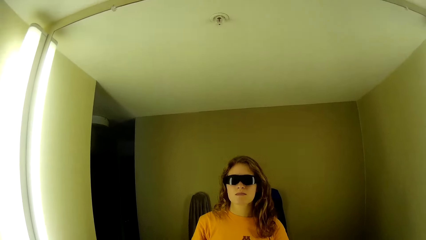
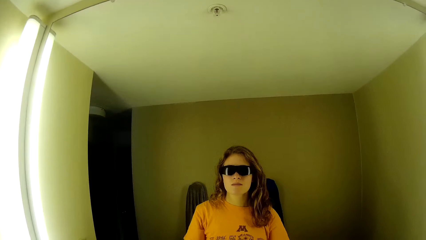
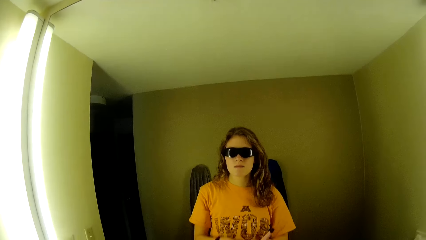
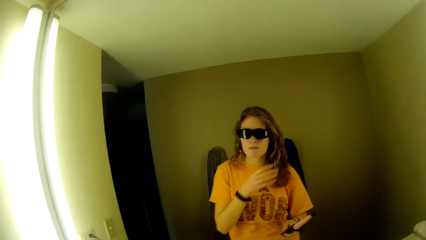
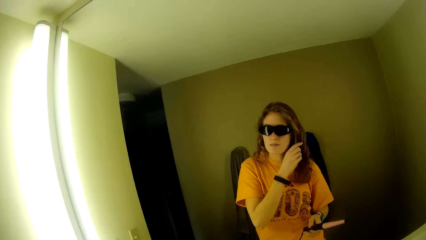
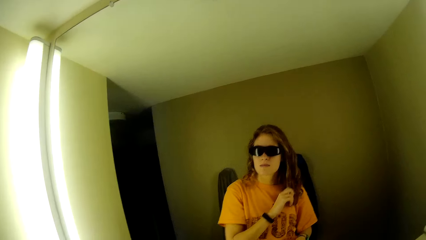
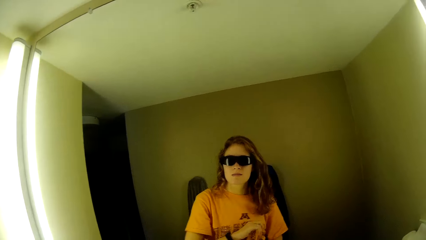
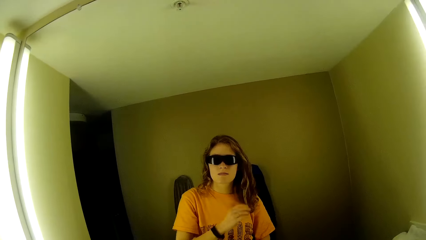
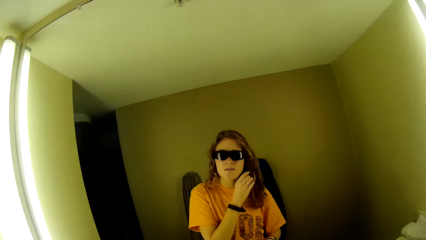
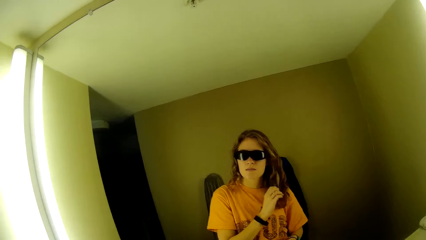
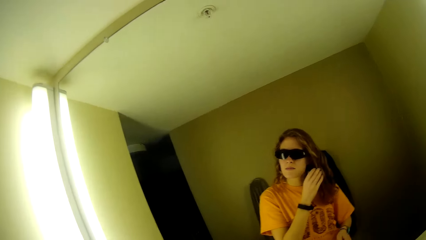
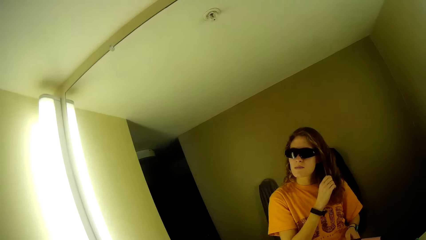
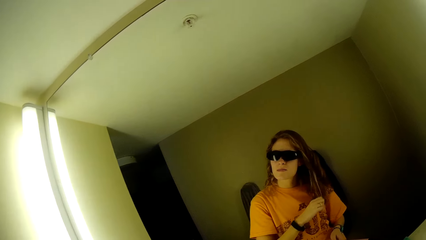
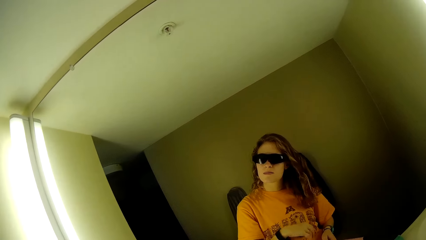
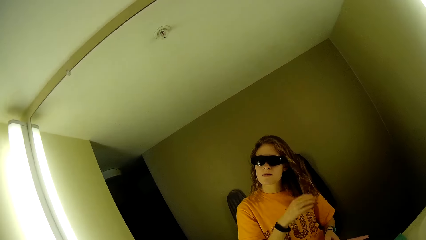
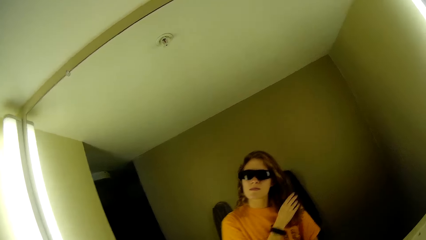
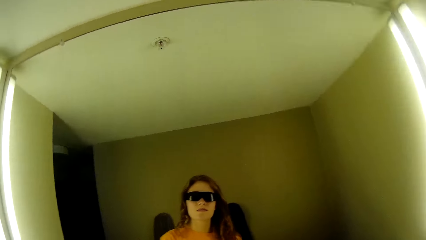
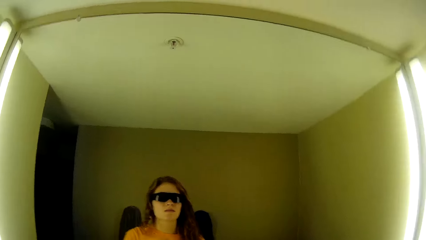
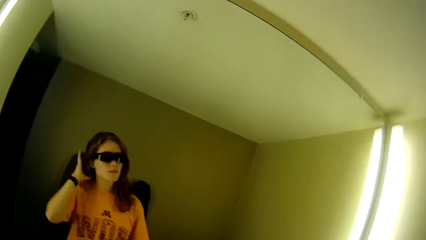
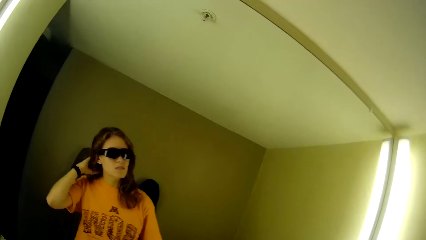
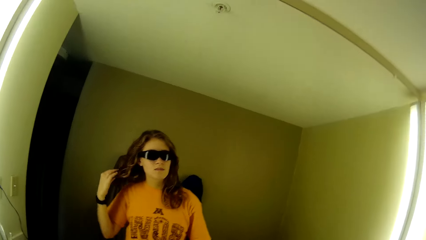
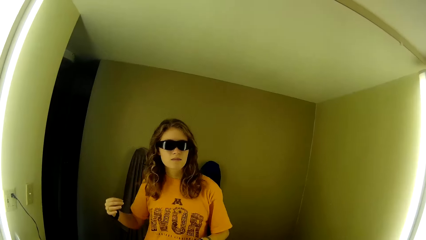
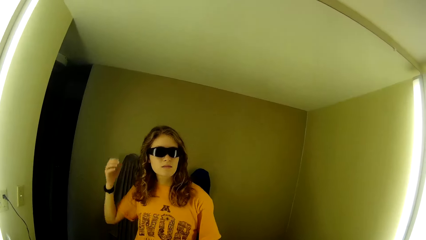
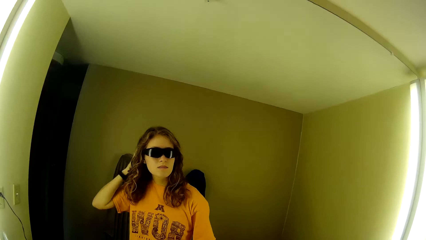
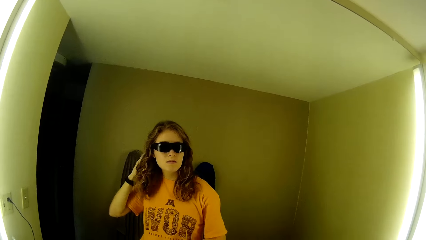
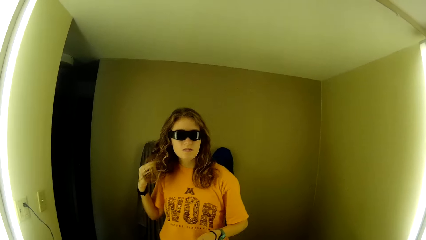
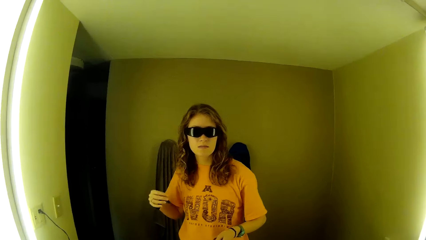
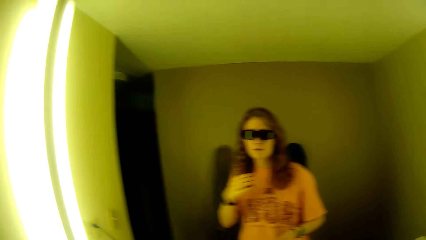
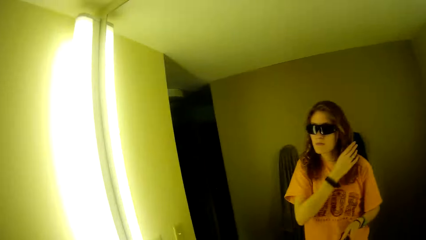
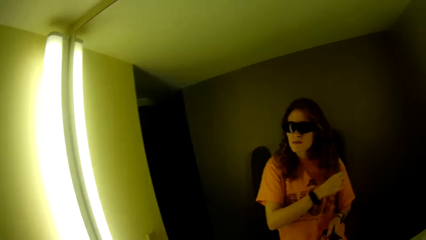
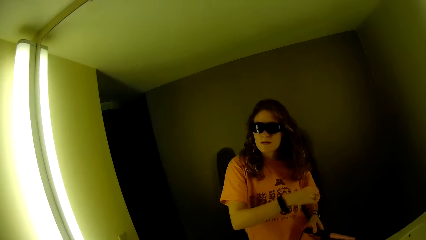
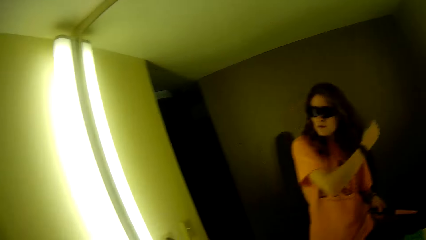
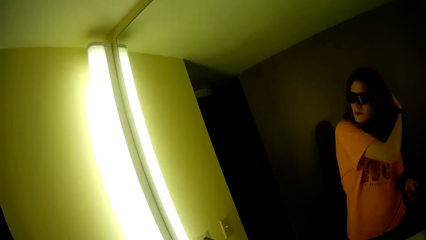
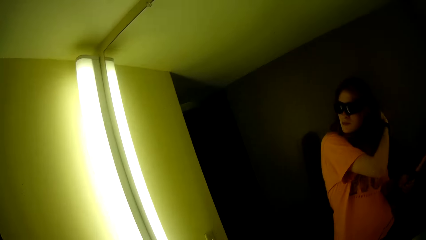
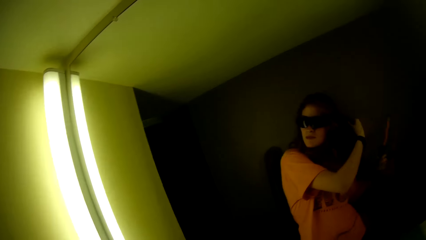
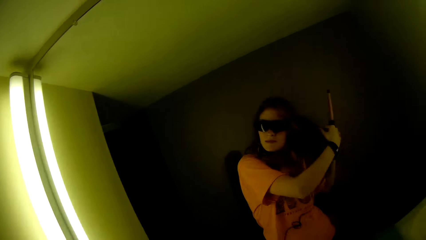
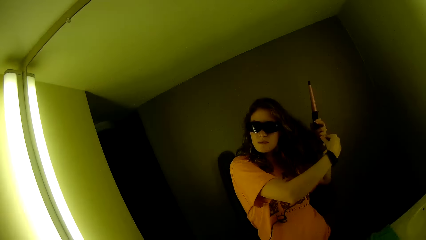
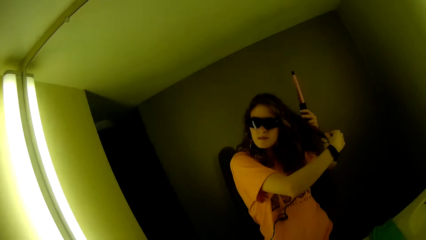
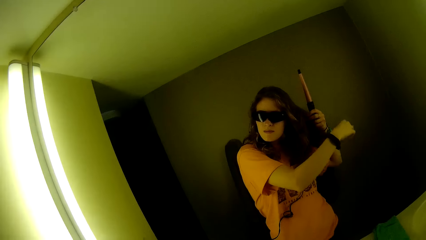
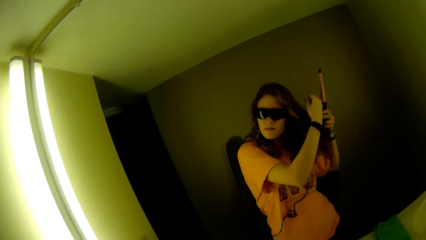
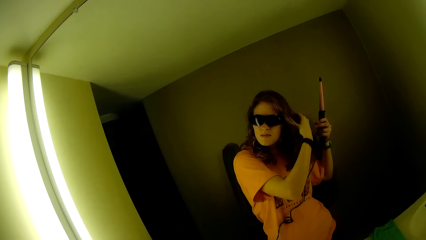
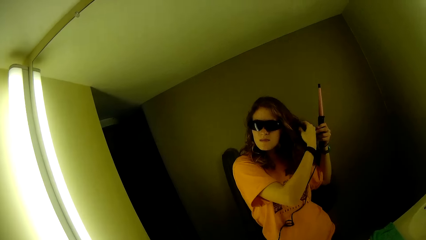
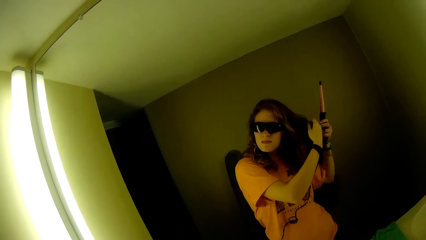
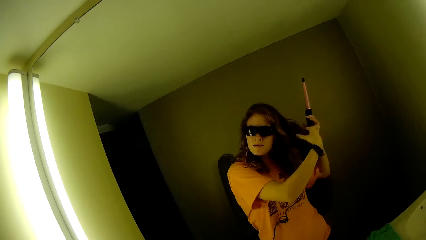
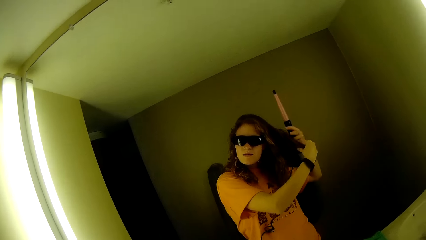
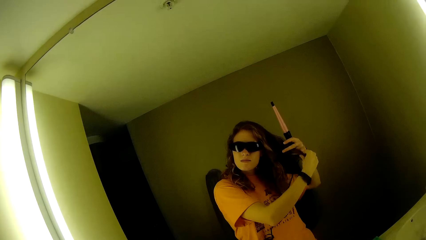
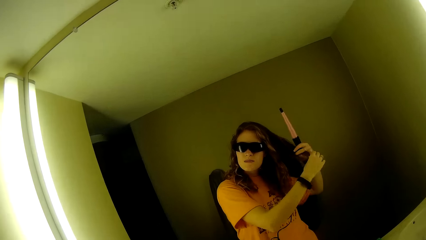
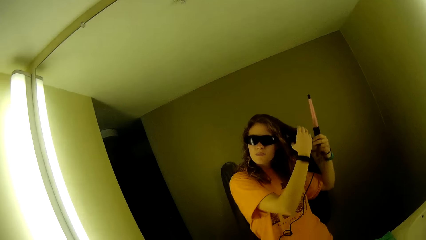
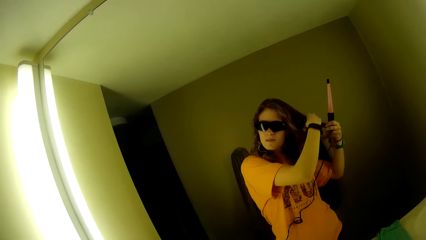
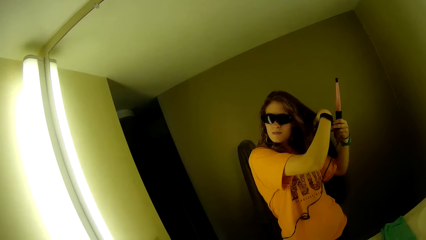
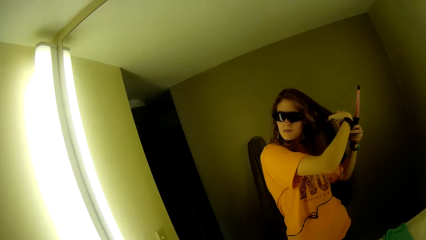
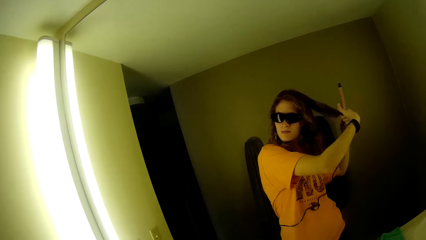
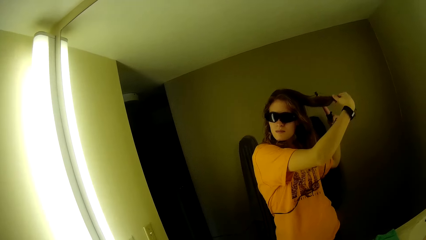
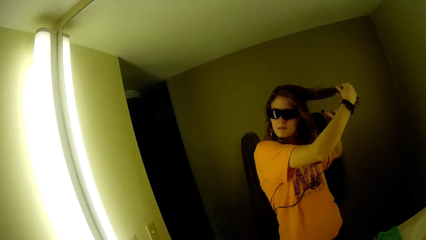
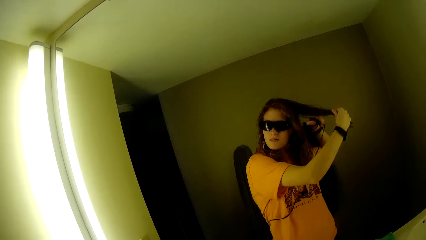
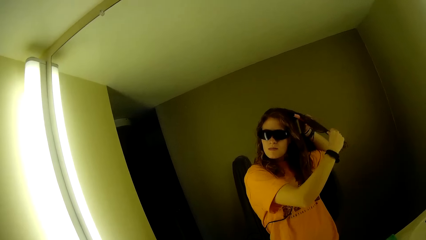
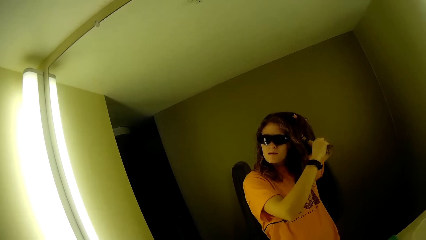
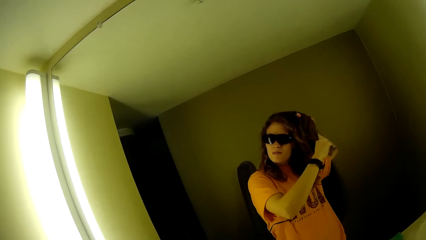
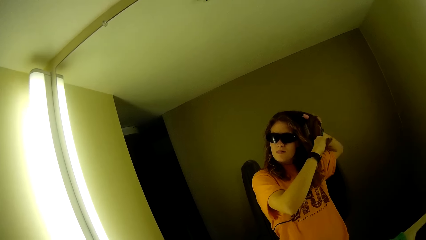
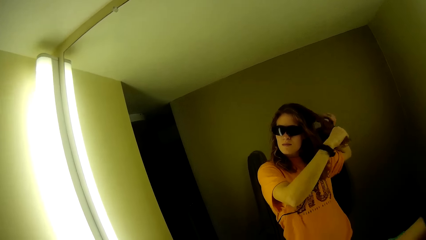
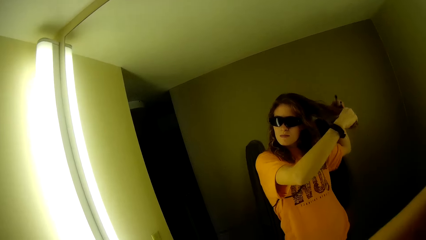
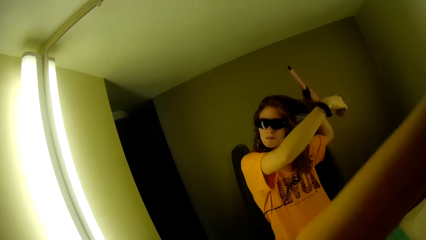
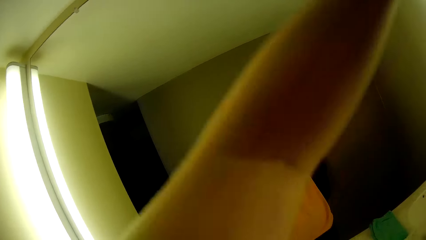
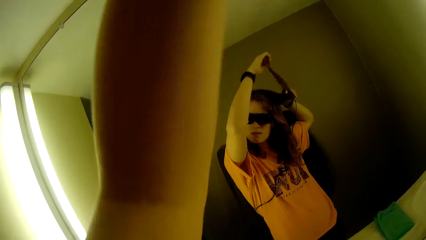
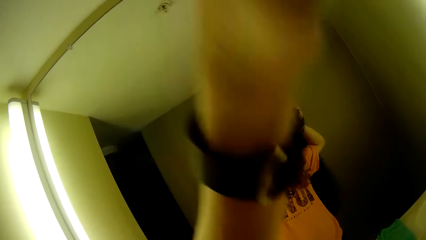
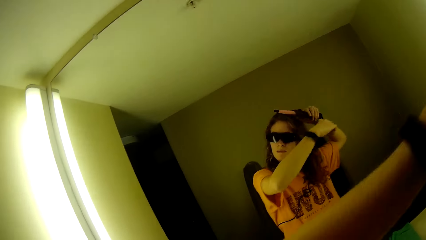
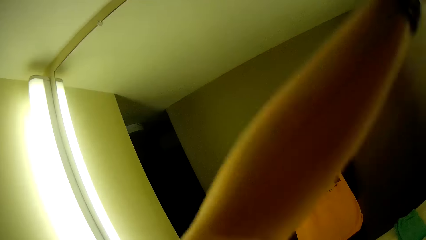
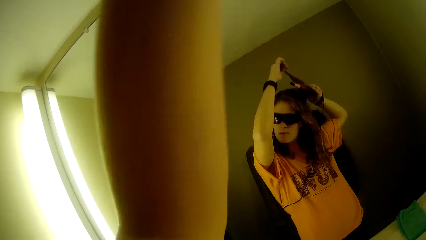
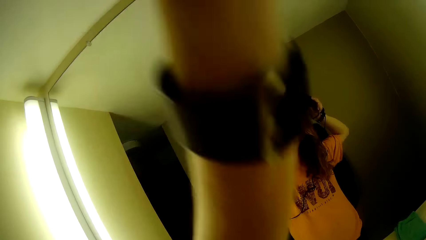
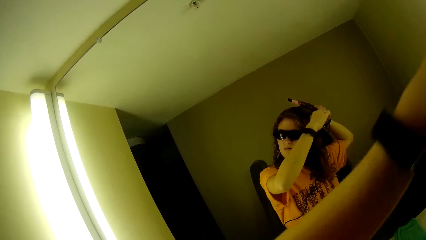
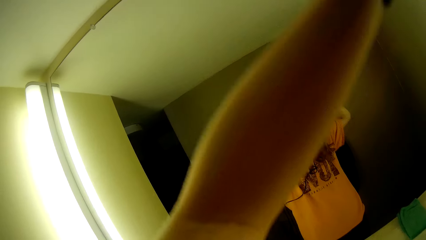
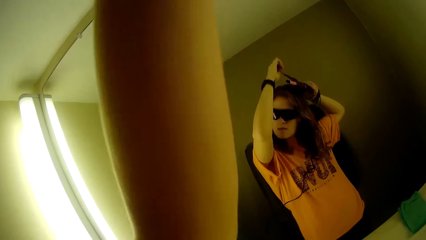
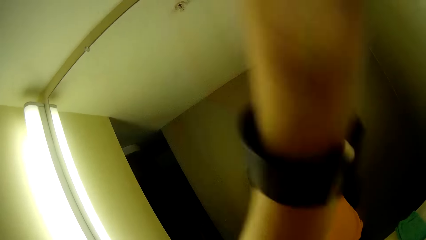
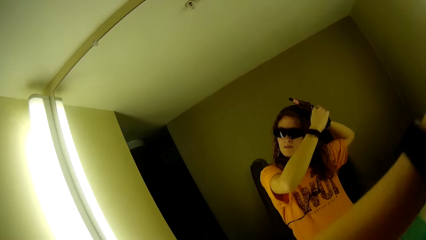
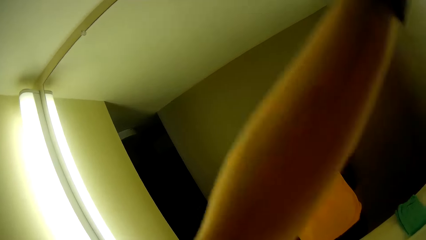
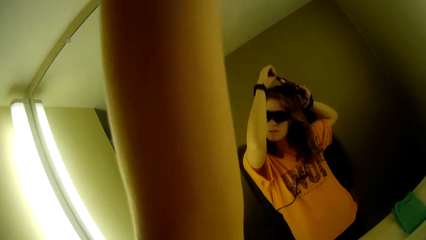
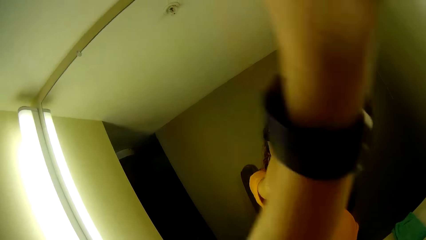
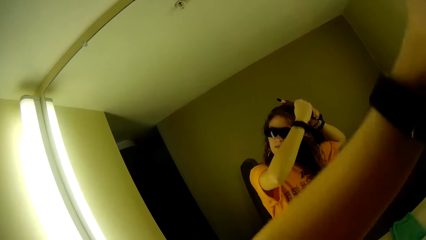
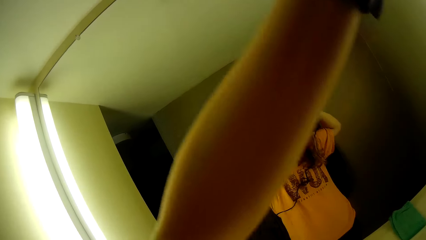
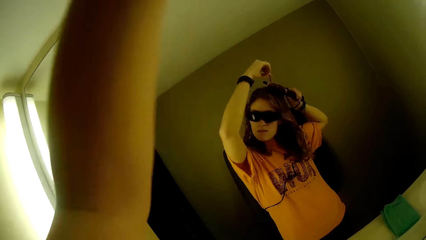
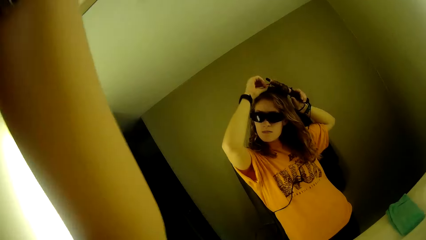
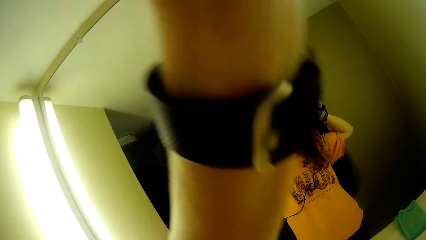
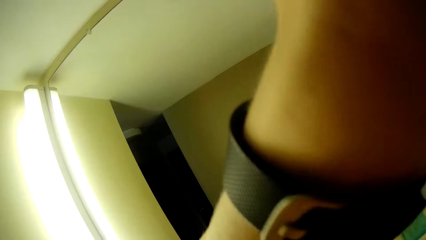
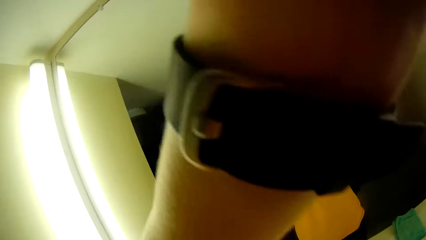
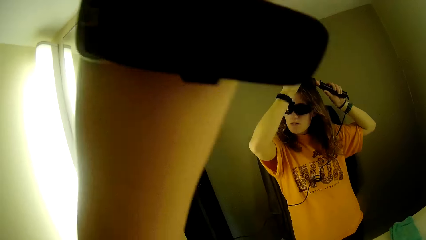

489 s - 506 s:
The camera wearer touches her hair with her right hand. A woman rolls the hair on the hair straightener. The camera wearer curls her hair with the airwrap.
